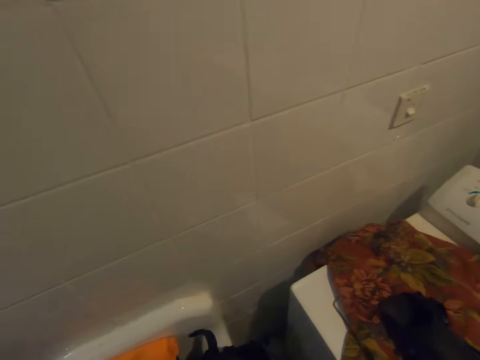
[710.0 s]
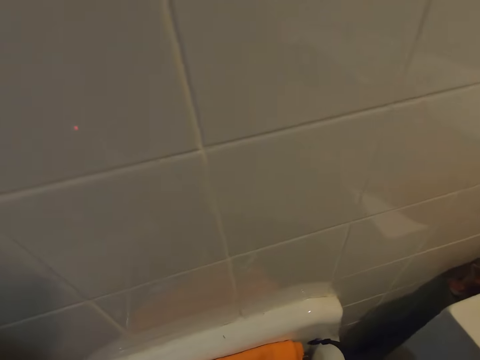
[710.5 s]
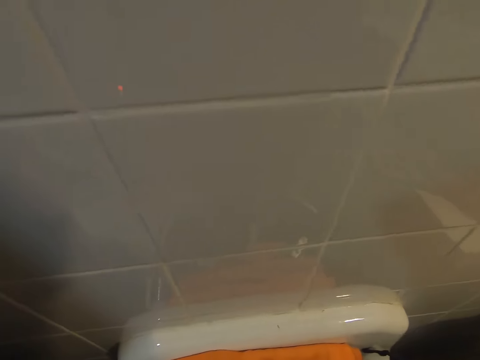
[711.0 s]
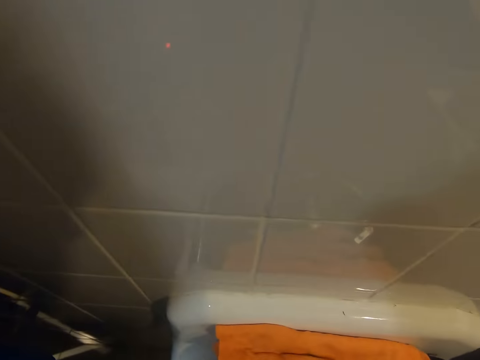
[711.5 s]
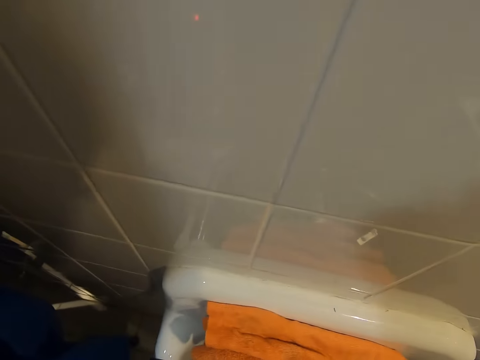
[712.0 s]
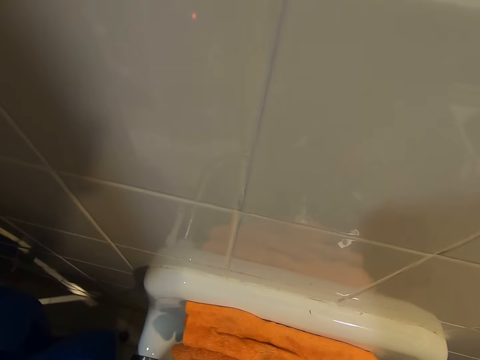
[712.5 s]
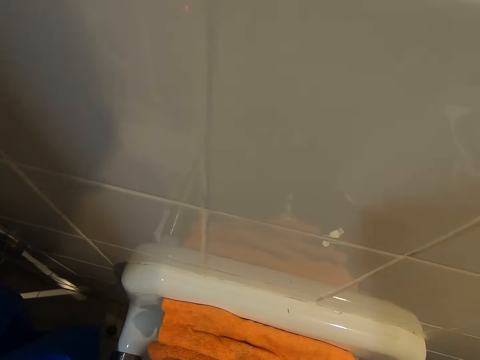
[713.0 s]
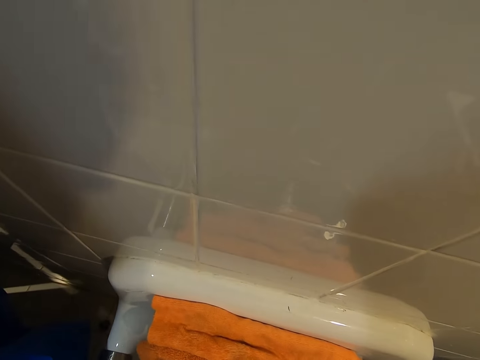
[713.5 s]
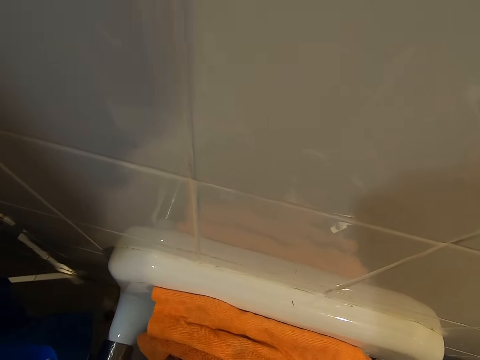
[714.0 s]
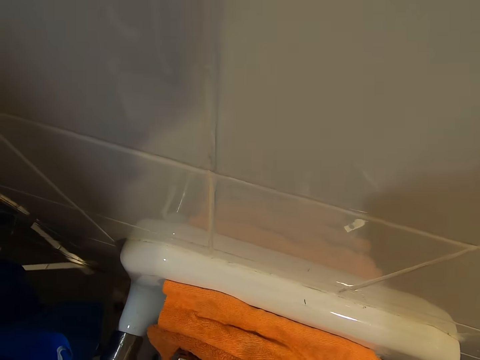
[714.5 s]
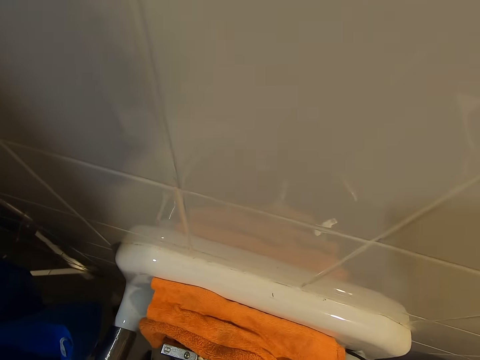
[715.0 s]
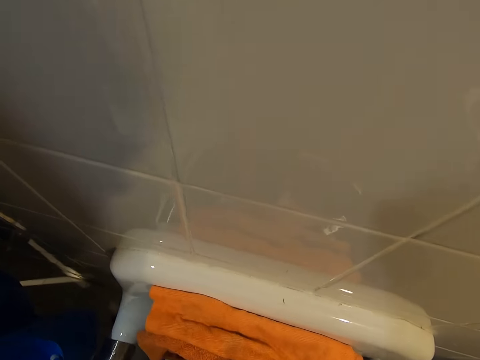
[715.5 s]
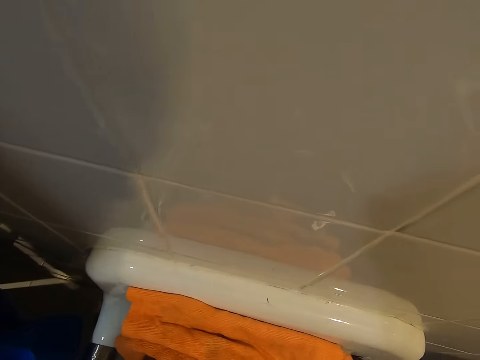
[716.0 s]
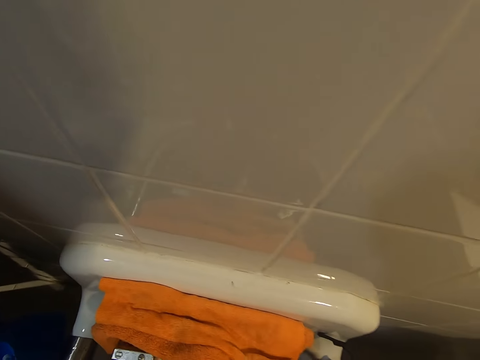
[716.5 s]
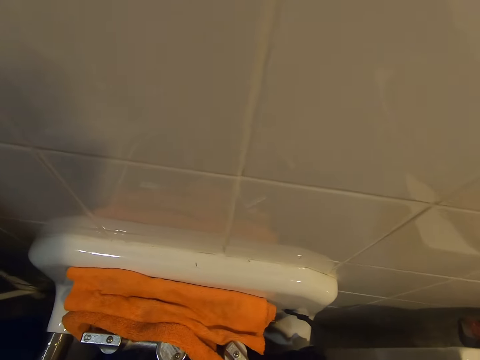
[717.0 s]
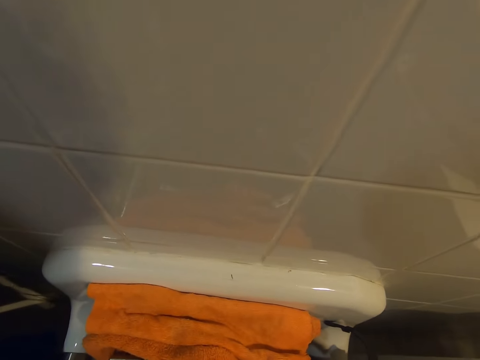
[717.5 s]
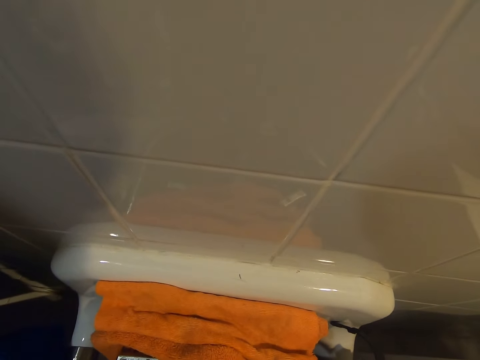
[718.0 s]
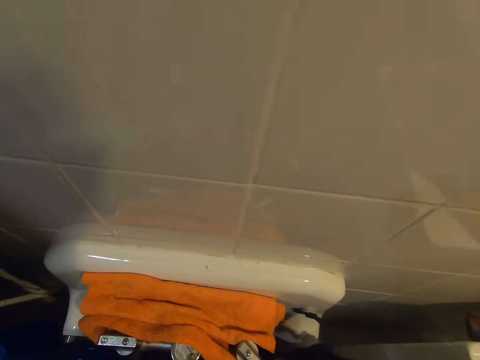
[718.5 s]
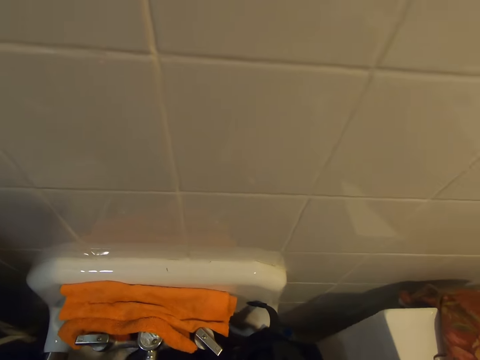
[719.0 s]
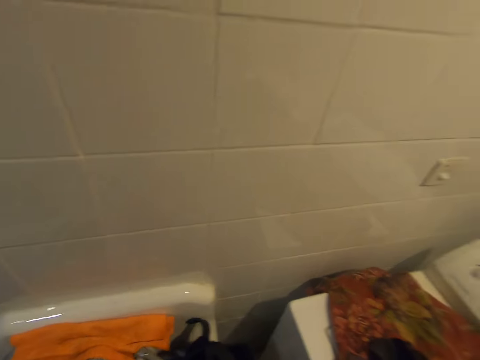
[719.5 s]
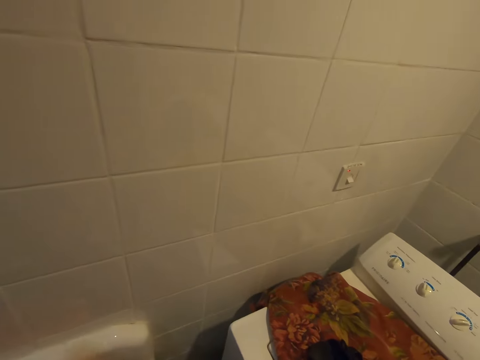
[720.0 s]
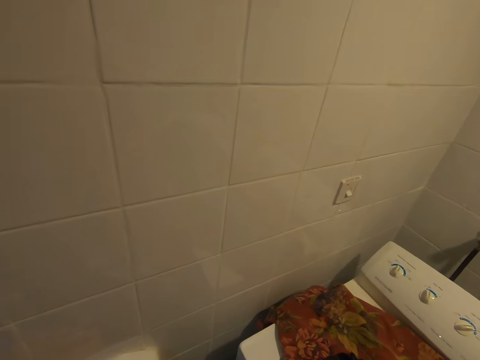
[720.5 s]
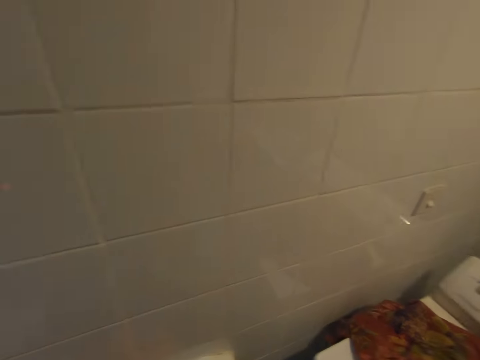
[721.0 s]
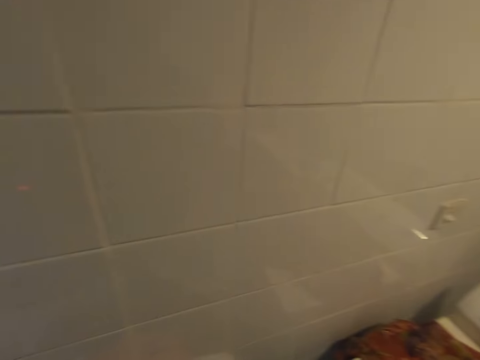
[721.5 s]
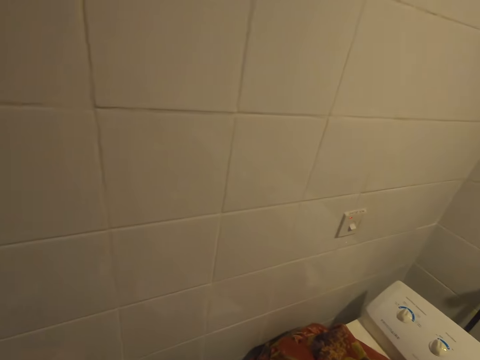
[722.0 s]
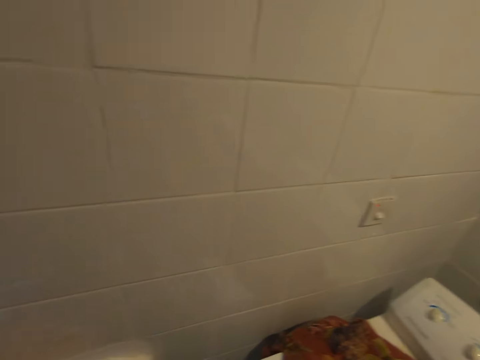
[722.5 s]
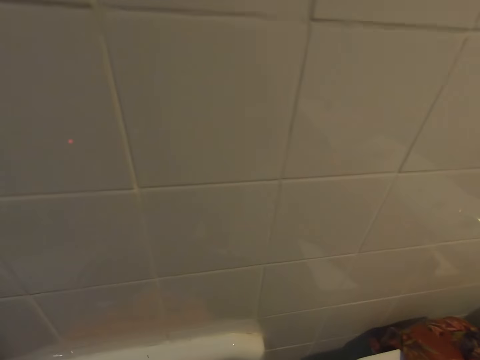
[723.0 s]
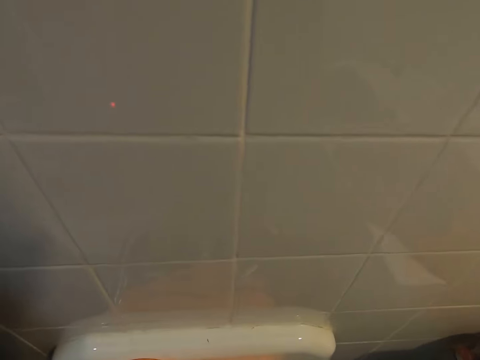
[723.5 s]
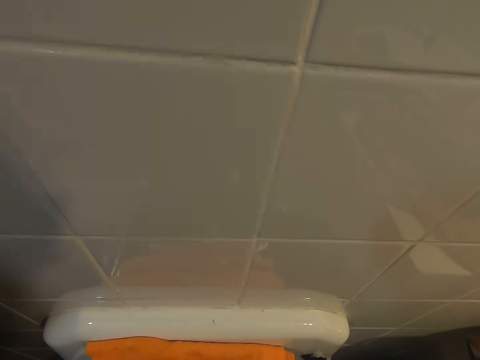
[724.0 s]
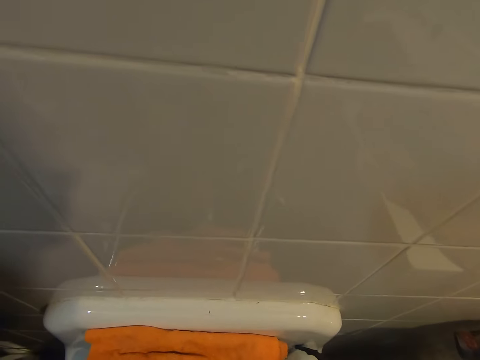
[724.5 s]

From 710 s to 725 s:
The camera wearer looks around the laundry room. They throw something on the laundry machine. They wash another object.

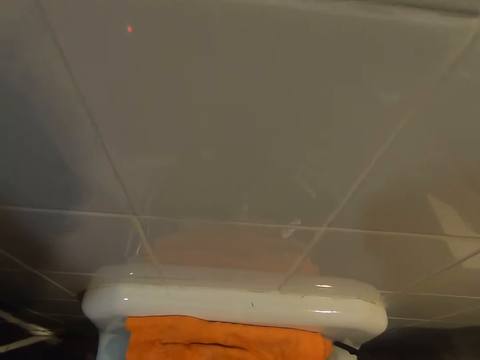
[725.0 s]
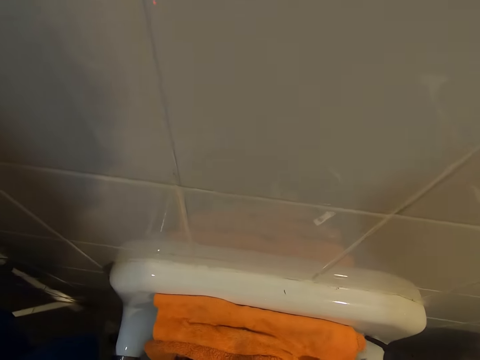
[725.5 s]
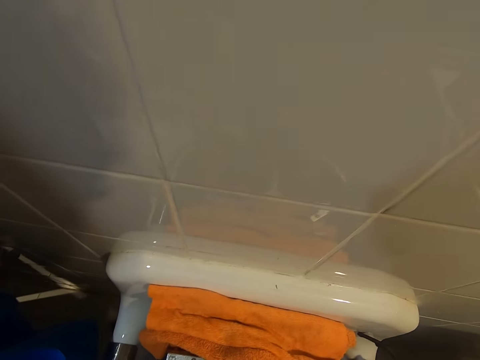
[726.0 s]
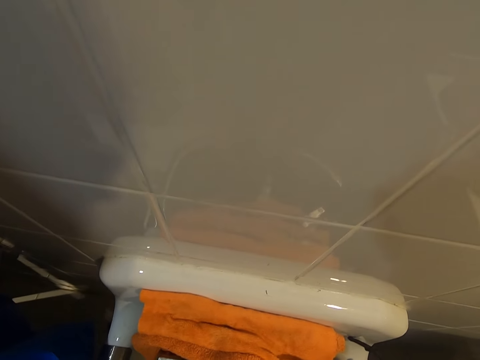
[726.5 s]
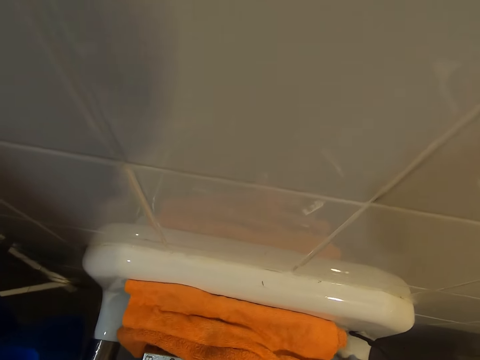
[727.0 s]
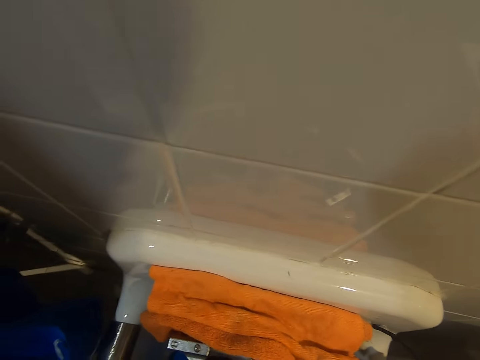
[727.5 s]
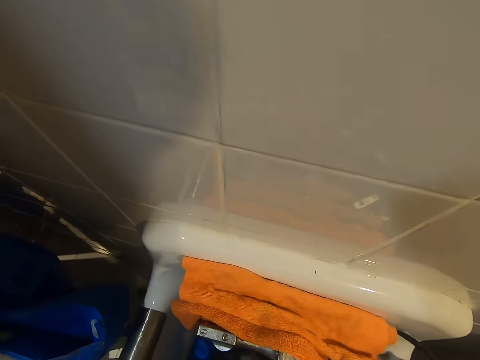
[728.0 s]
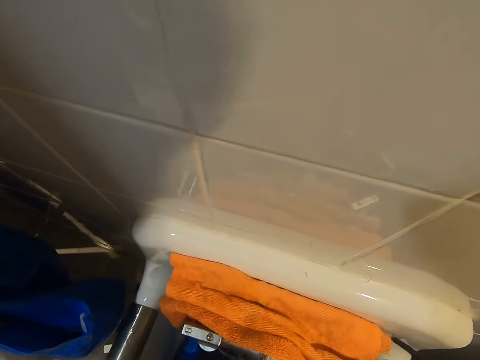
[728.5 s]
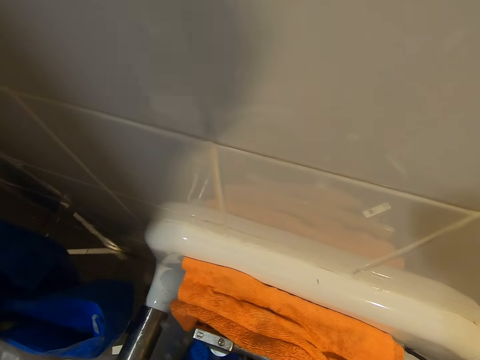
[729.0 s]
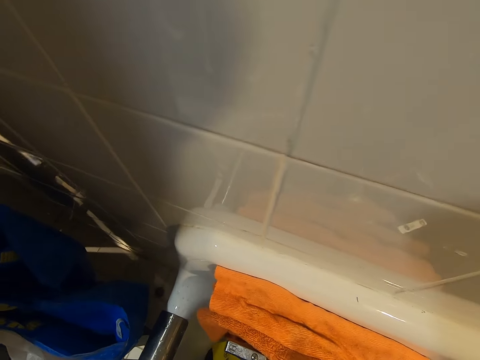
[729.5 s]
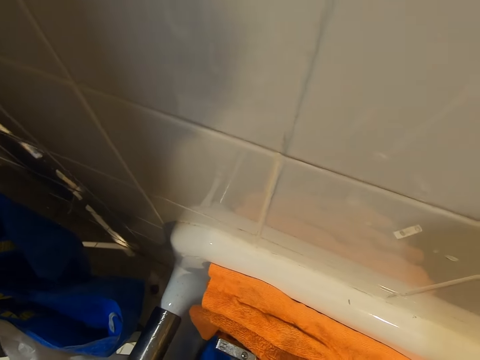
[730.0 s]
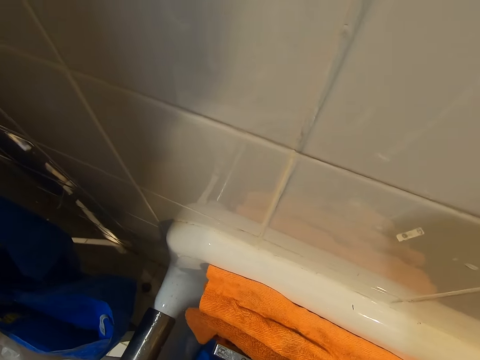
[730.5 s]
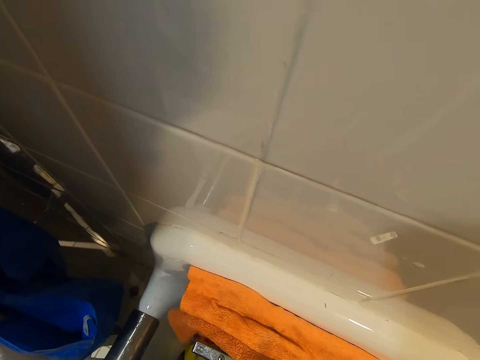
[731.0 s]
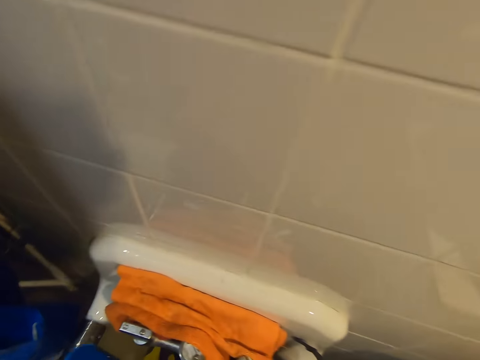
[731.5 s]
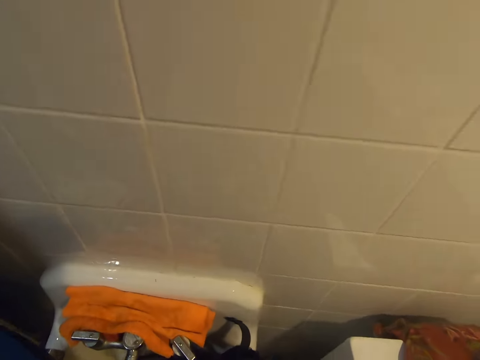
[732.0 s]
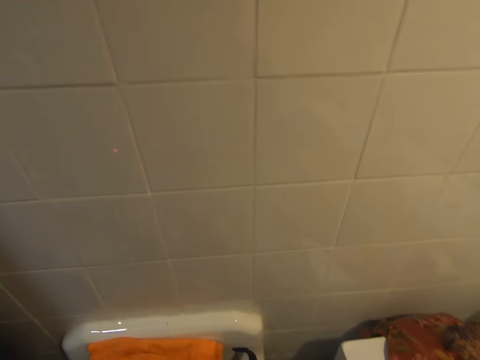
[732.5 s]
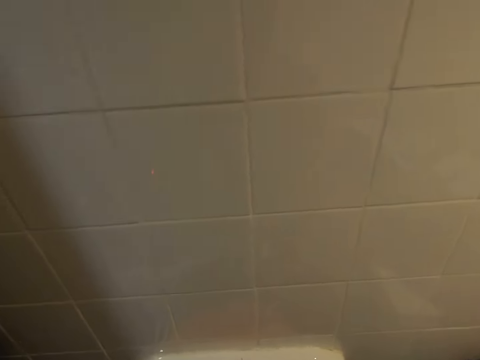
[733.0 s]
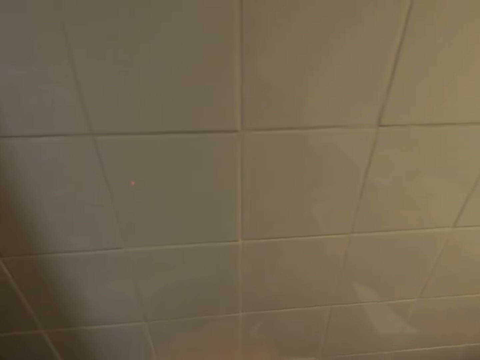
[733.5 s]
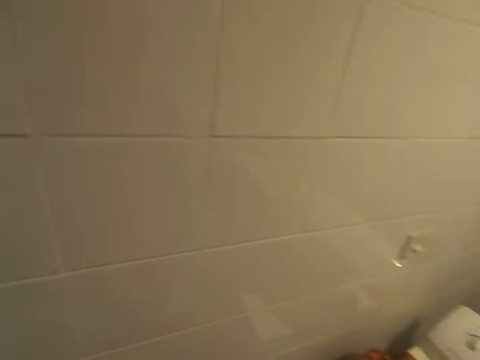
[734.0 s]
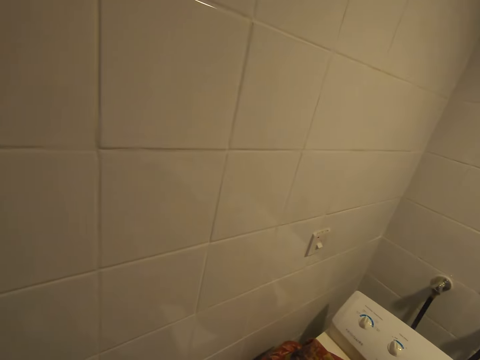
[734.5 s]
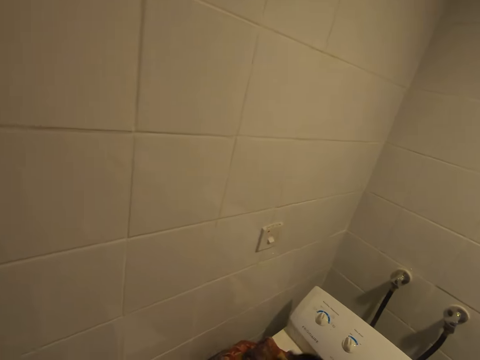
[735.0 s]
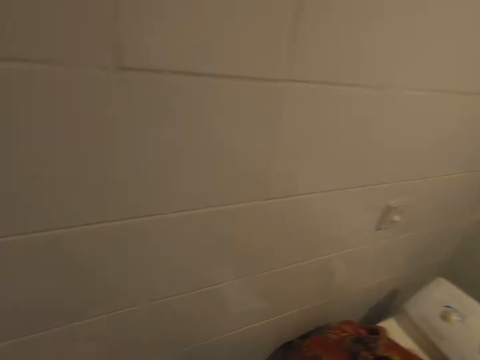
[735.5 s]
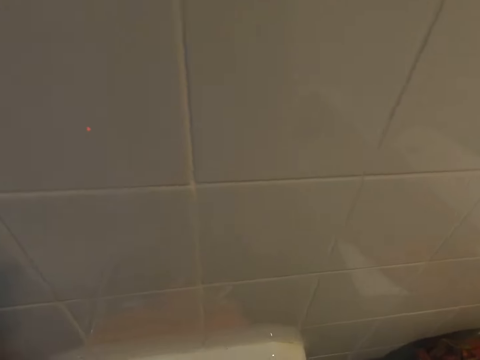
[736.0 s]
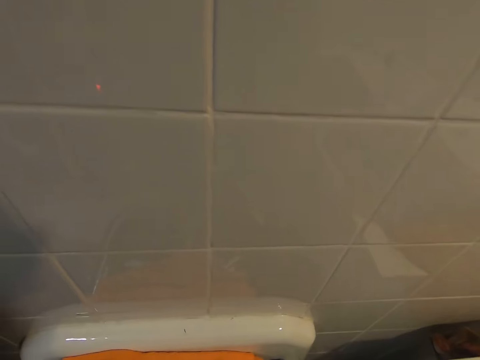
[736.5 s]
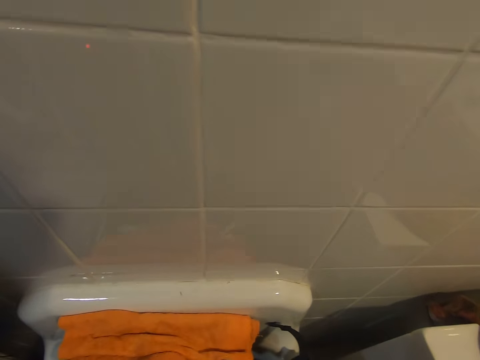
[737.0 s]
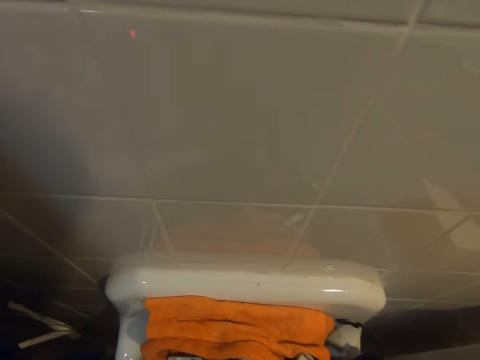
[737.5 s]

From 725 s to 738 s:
The camera wearer places something on the washing machine.
